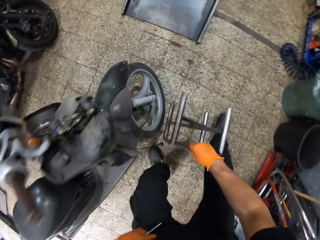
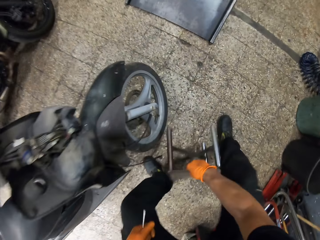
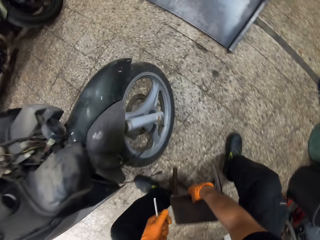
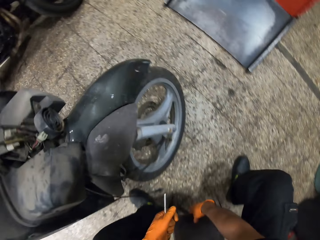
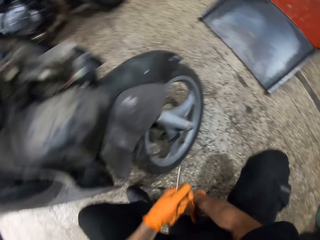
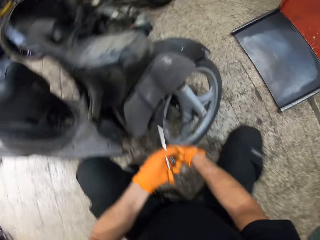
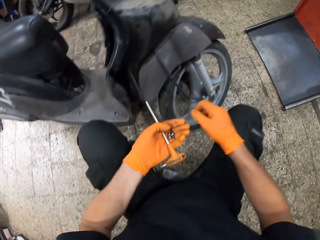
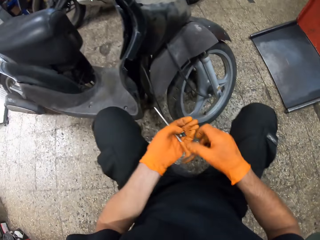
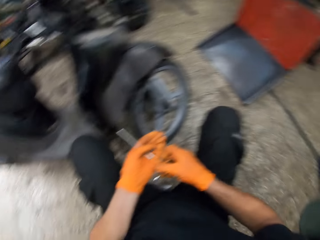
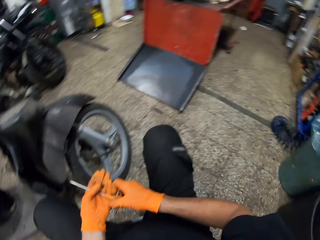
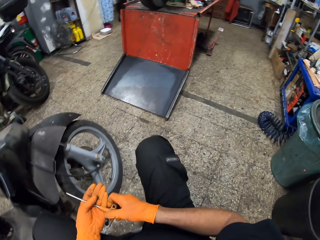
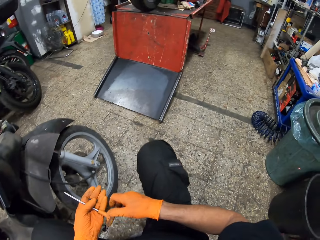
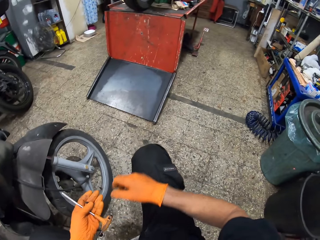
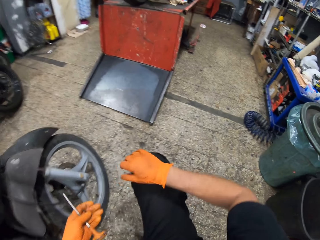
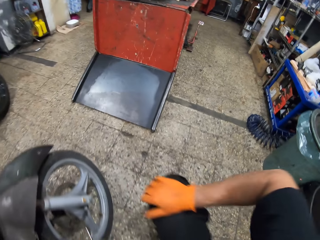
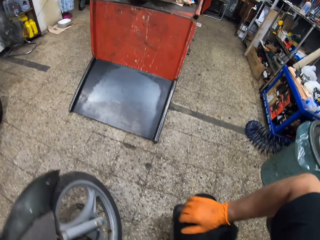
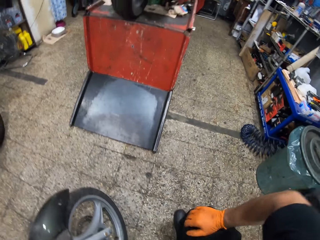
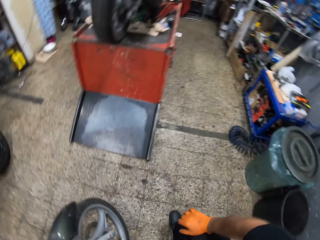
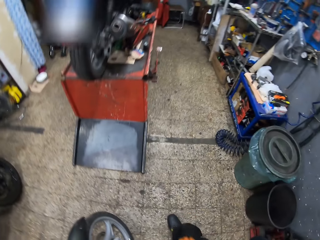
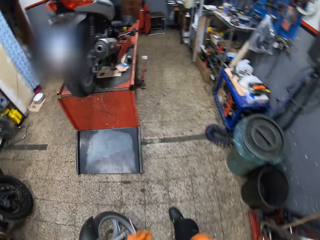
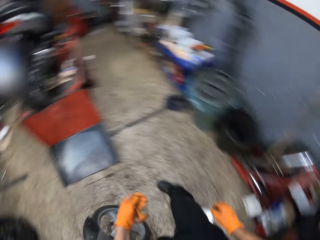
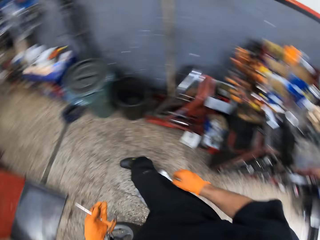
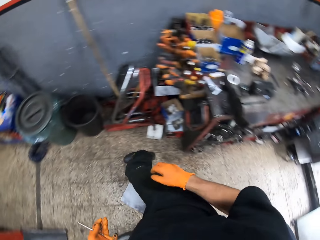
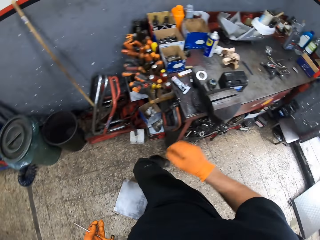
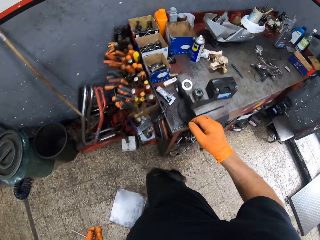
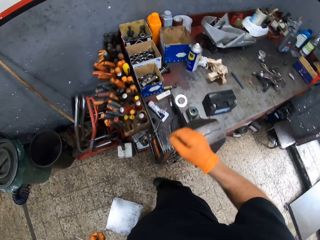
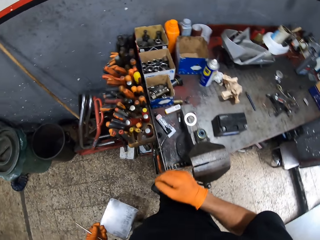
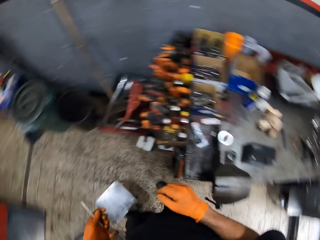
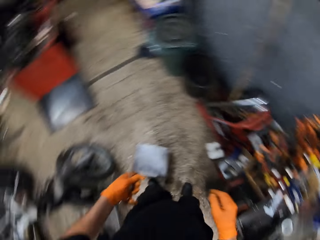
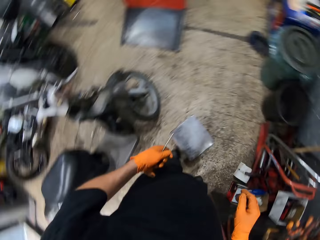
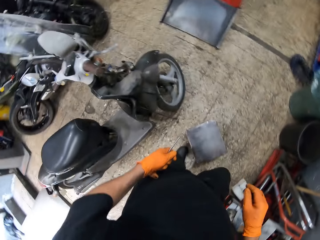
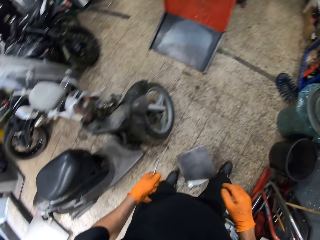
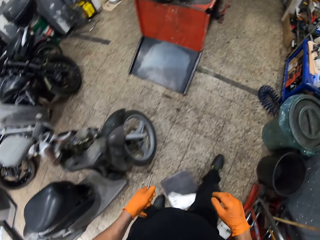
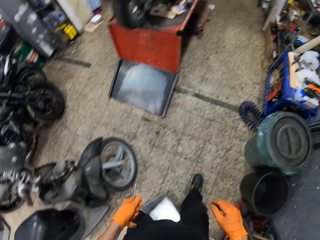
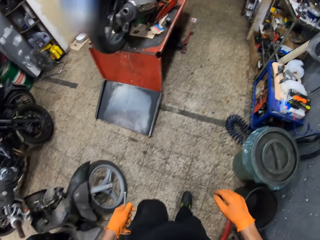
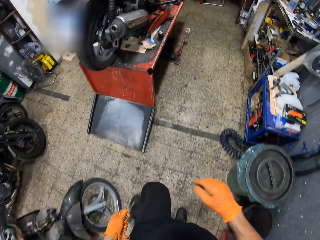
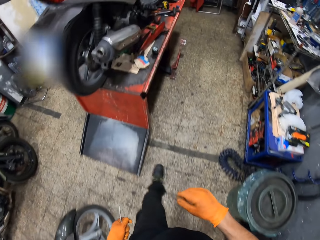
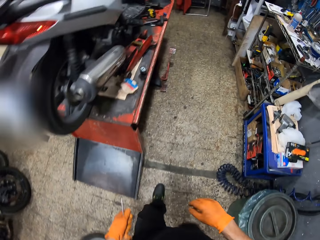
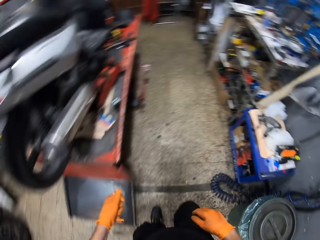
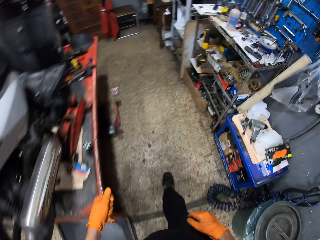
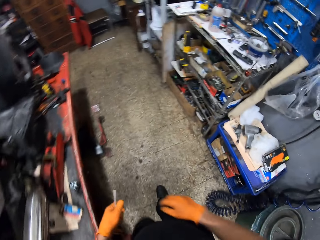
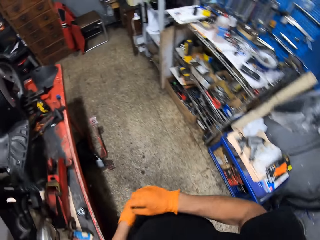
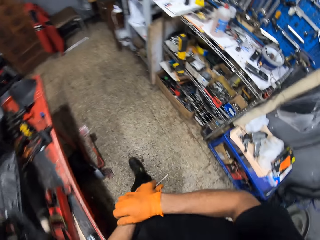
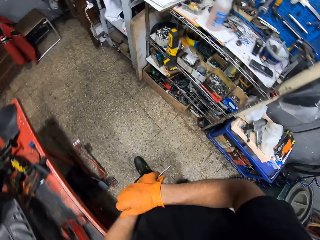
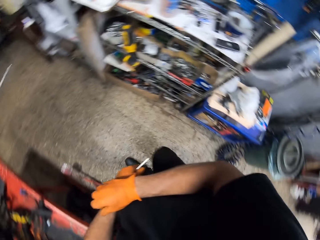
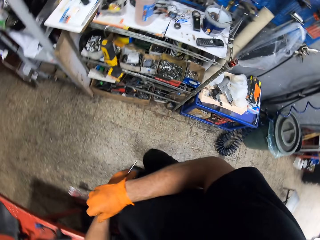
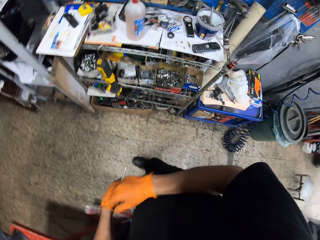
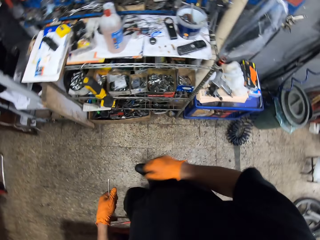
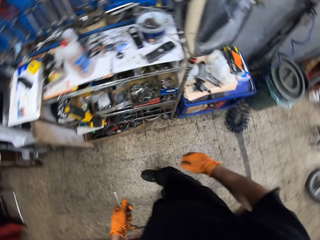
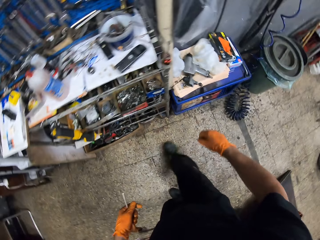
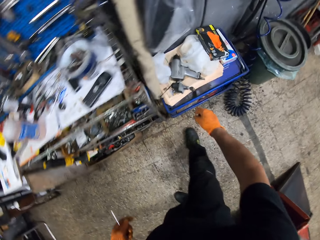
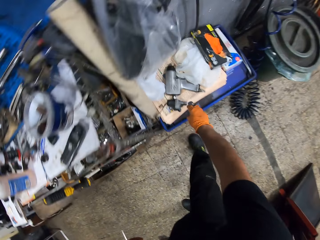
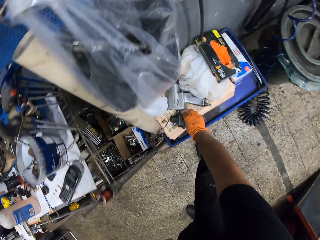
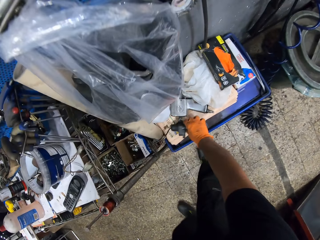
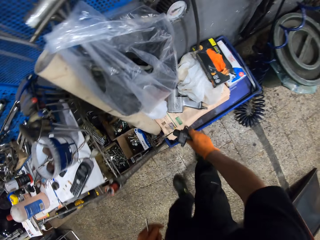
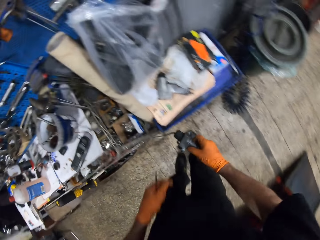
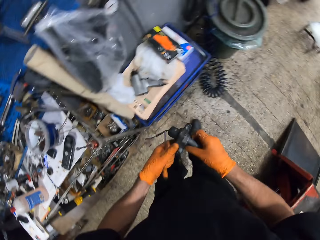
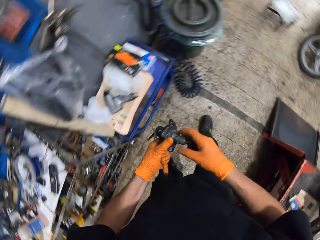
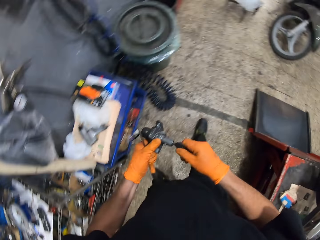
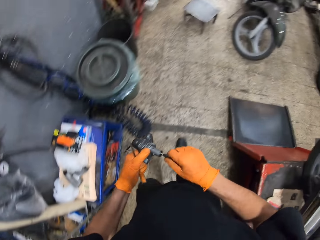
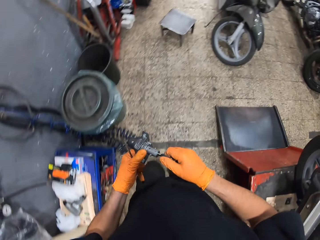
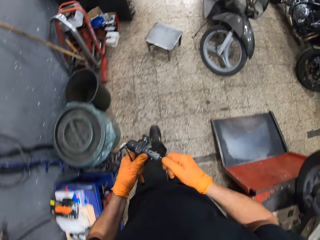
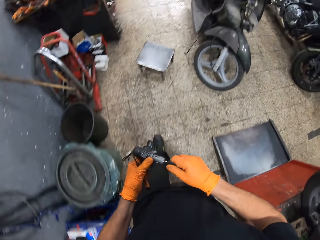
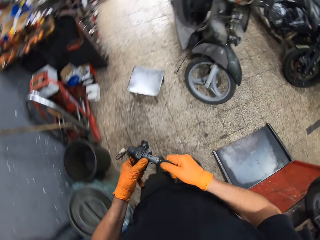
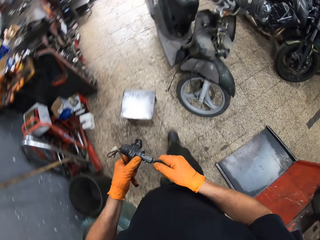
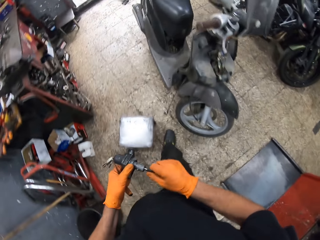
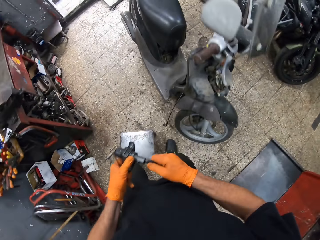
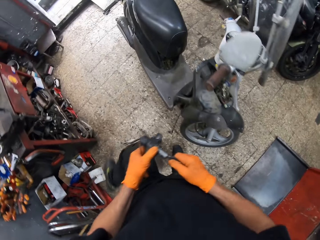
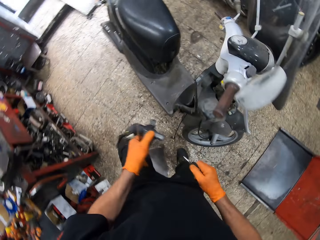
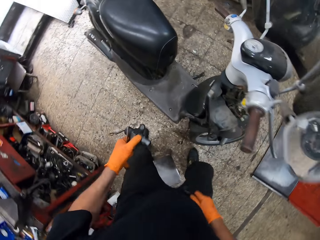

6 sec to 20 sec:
The camera wearer drops the stool on the ground. He sits on the stool and puts his right hand on his knee. He stands up. He walks. He scratches his left arm. He picks up a motorcycle's ignition from a table. He holds the motorcycle's ignition with his left hand. He removes a key from the motorcycle's ignition.

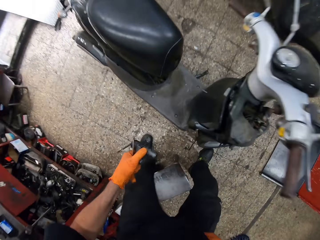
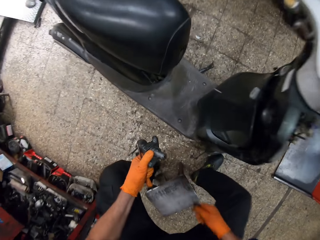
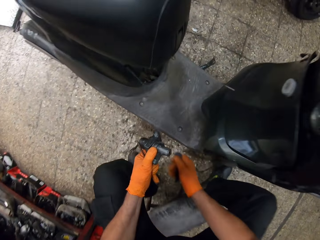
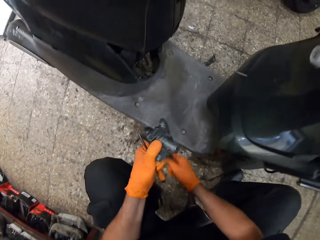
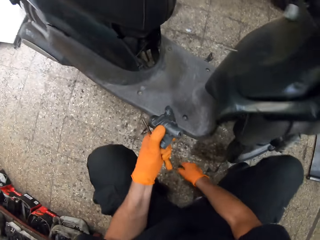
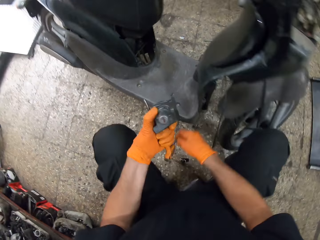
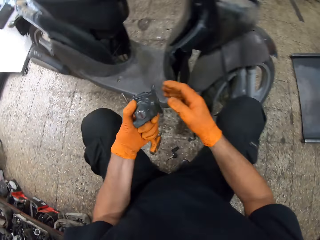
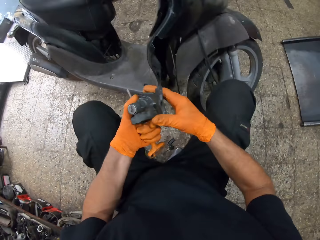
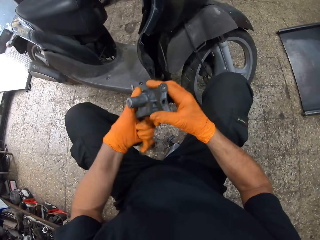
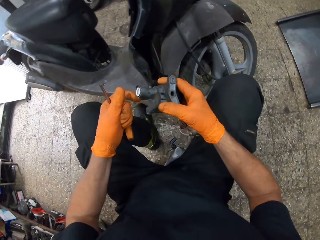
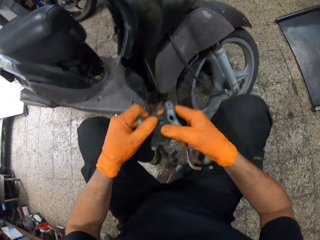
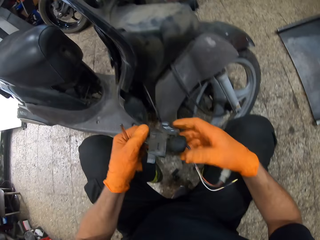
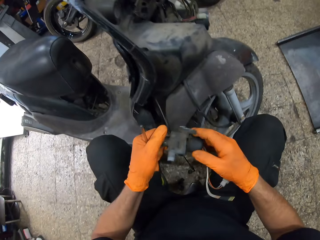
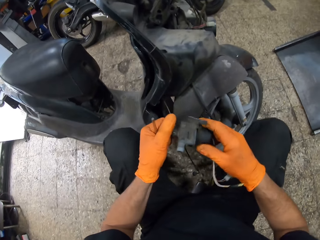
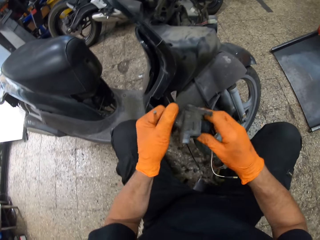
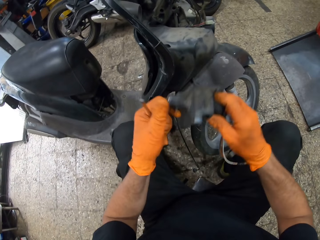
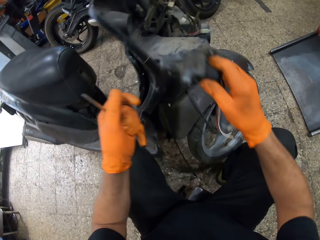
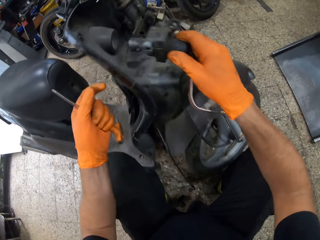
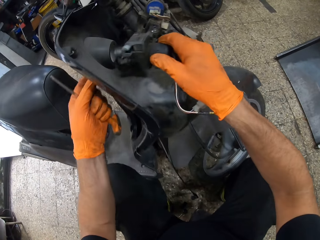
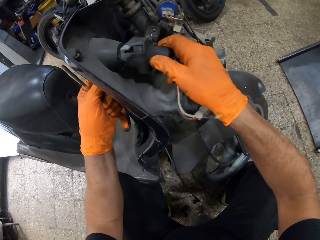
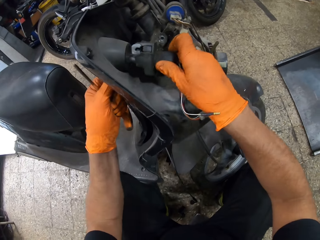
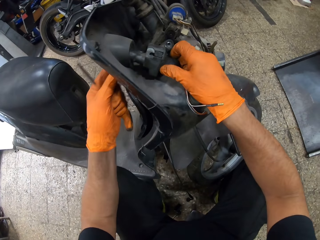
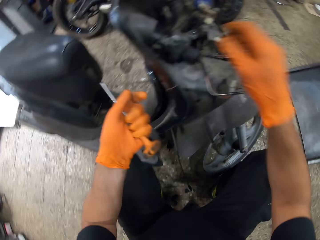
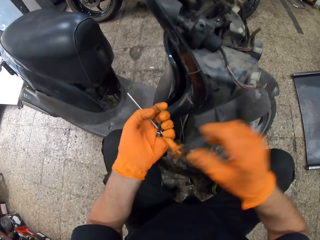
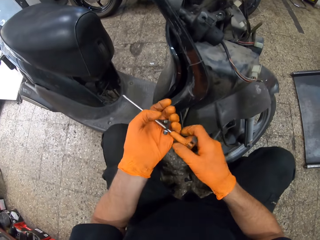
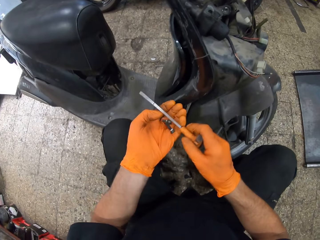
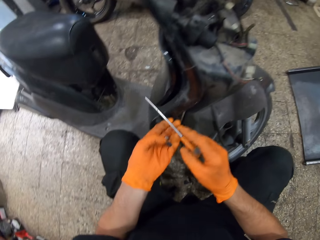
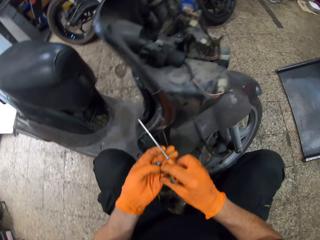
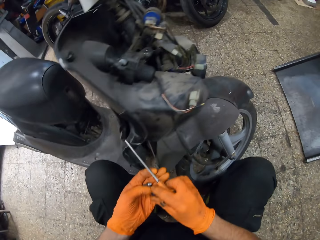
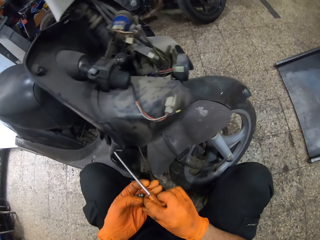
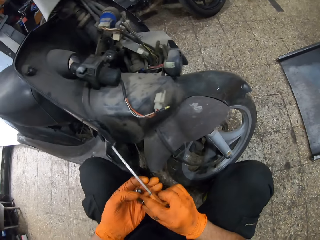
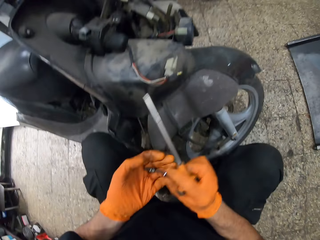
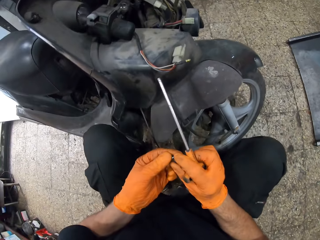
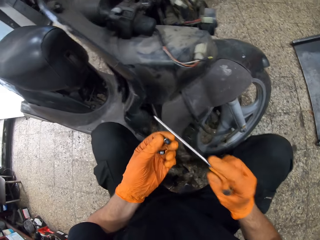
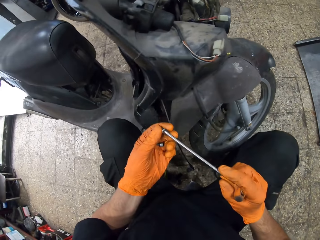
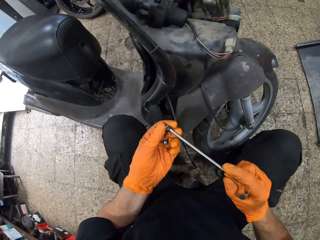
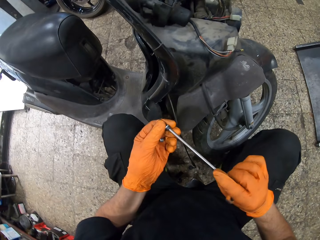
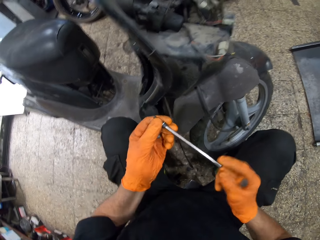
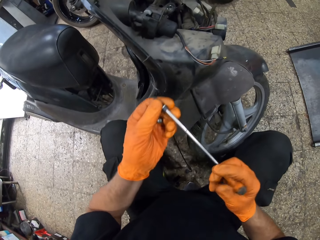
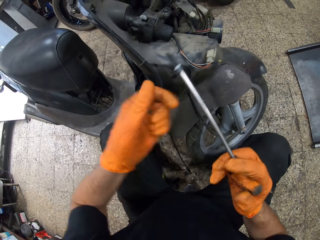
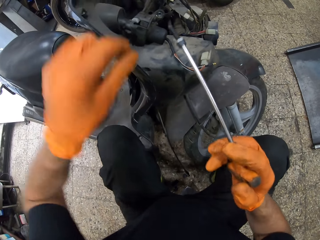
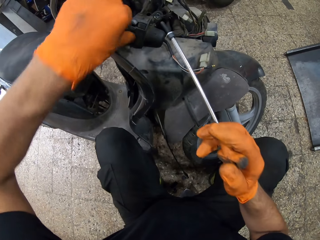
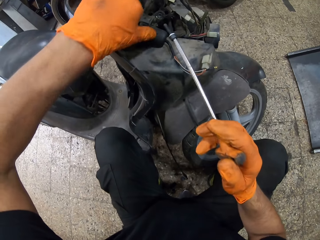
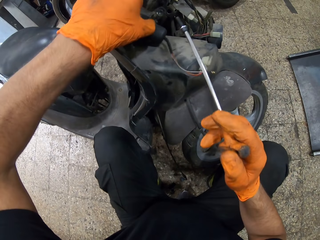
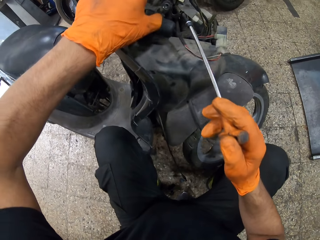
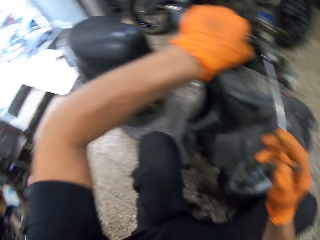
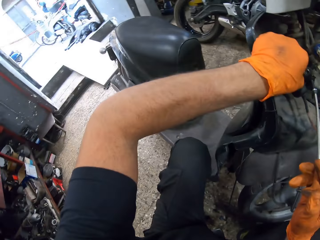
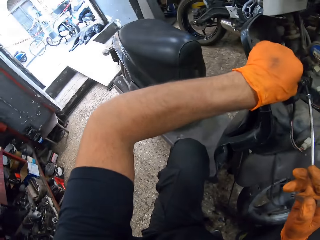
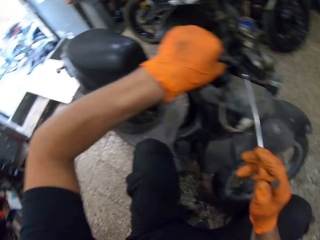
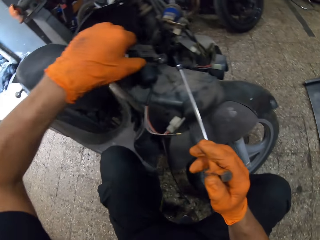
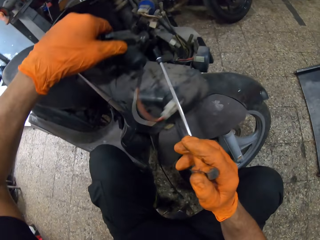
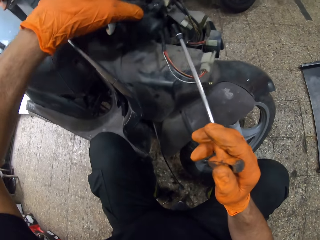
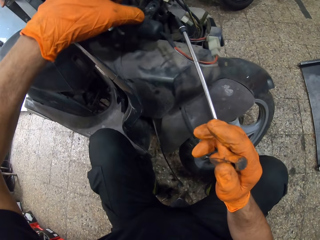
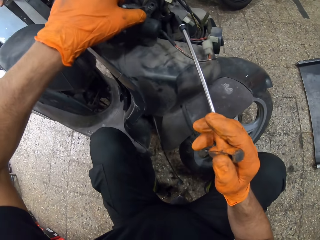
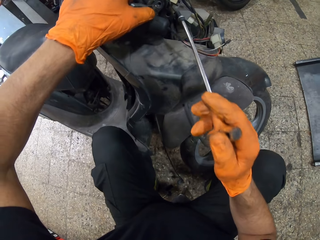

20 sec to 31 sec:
The camera wearer pulls something. He sits on the stool. He passes the motorcycle's ignition between his hands. He puts the motorcycle's ignition in the motorcycle. He takes the bolt screwdriver from his left hand. He takes a bolt from his left hand, passes the bolt to his left hand and attaches the bolt to the bolt screwdriver. He adjusts the motorcycle's ignition.
